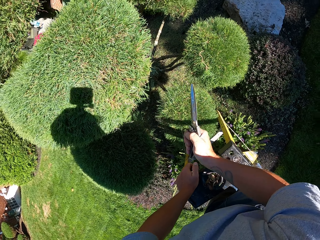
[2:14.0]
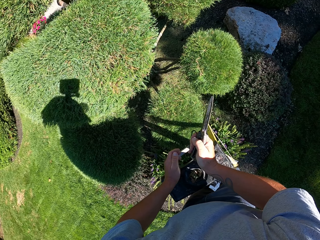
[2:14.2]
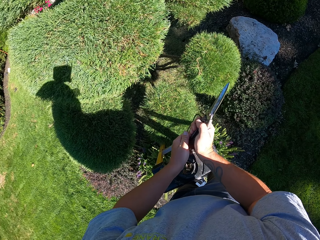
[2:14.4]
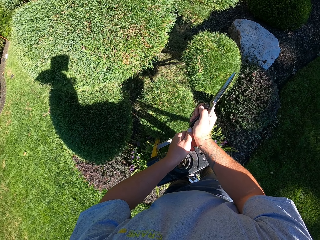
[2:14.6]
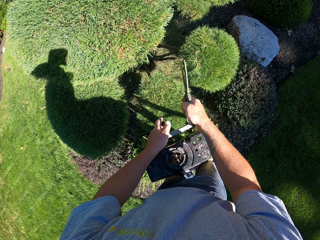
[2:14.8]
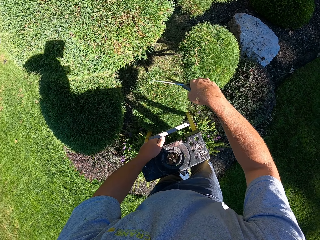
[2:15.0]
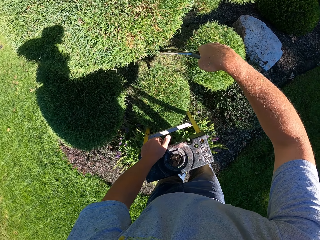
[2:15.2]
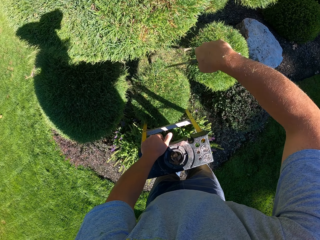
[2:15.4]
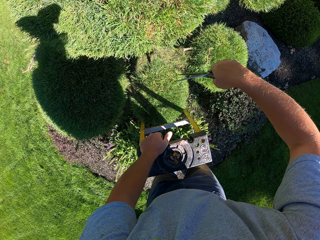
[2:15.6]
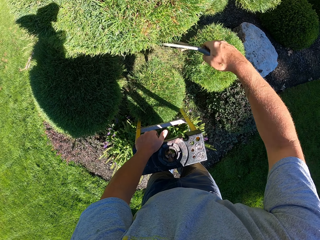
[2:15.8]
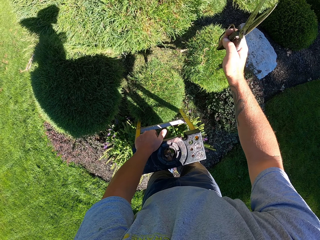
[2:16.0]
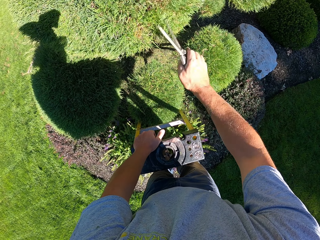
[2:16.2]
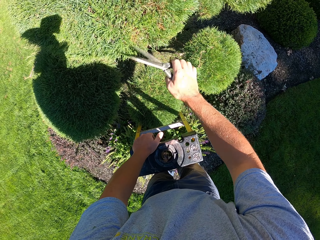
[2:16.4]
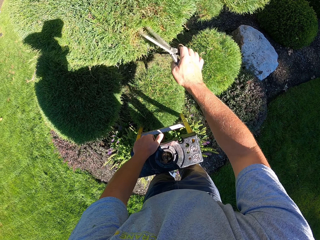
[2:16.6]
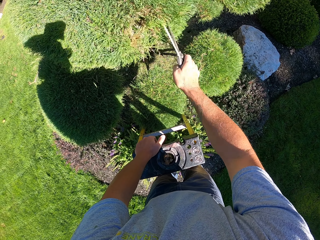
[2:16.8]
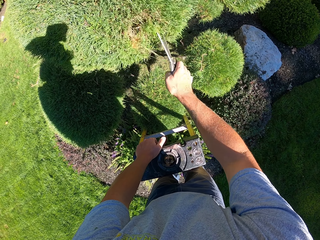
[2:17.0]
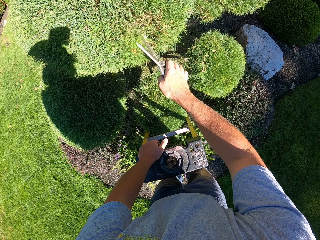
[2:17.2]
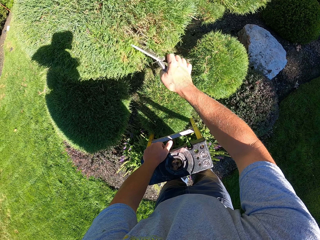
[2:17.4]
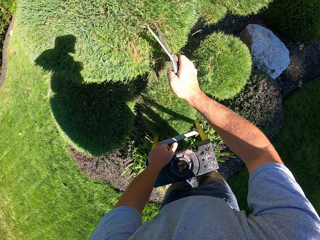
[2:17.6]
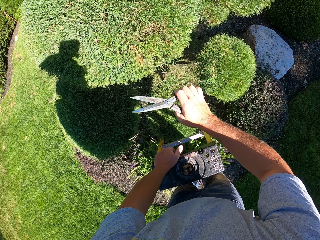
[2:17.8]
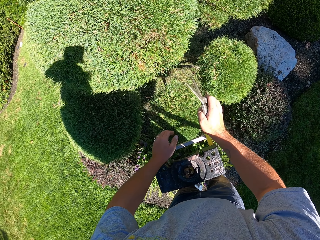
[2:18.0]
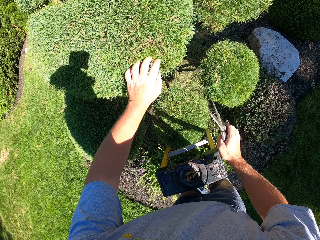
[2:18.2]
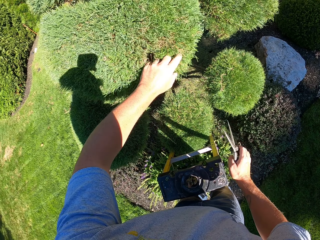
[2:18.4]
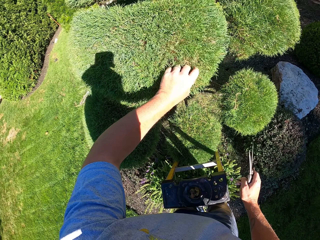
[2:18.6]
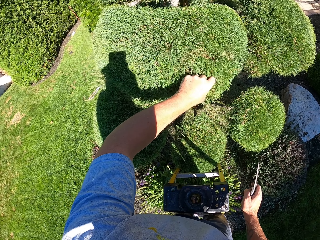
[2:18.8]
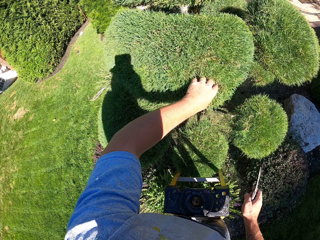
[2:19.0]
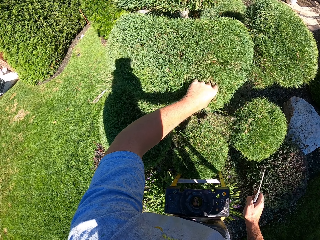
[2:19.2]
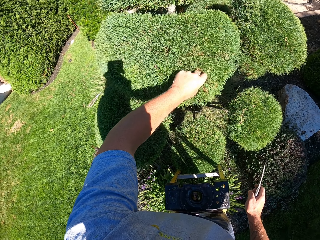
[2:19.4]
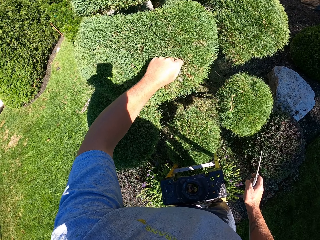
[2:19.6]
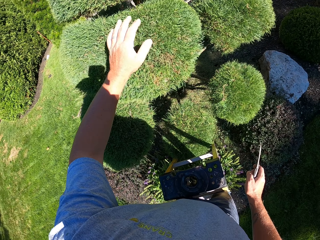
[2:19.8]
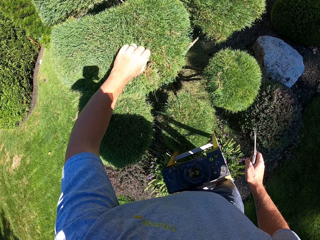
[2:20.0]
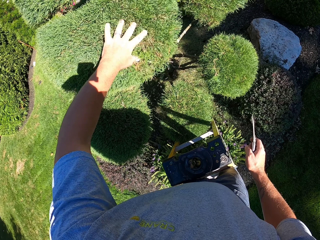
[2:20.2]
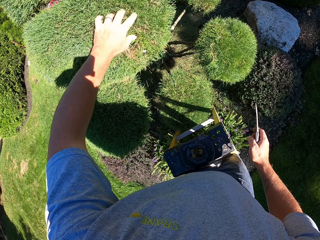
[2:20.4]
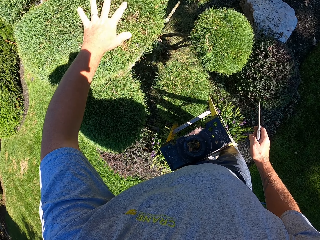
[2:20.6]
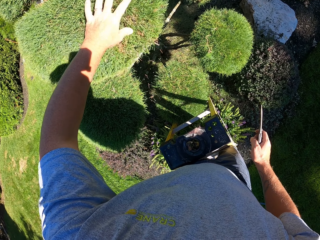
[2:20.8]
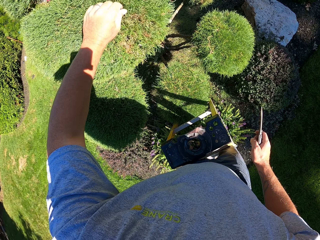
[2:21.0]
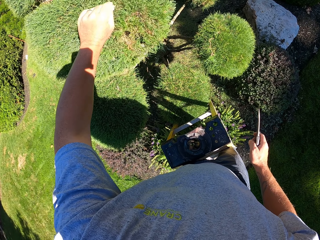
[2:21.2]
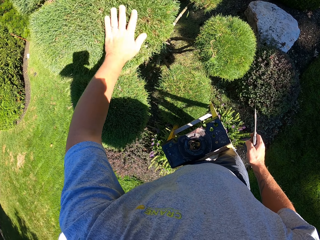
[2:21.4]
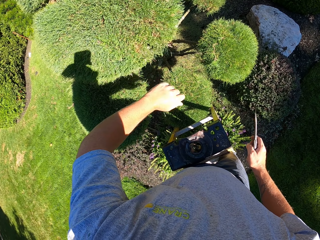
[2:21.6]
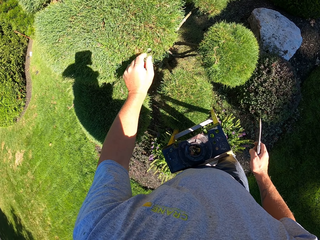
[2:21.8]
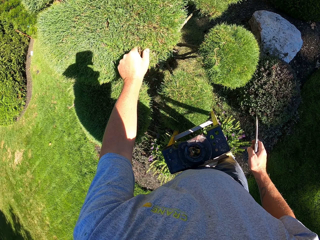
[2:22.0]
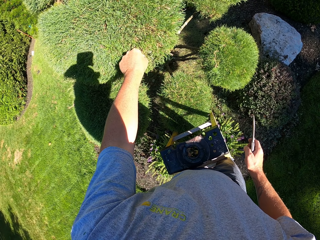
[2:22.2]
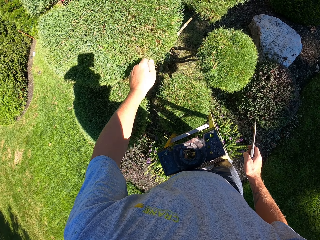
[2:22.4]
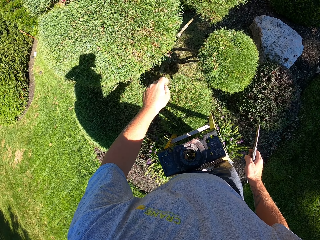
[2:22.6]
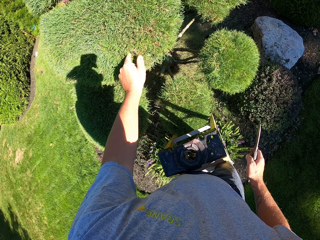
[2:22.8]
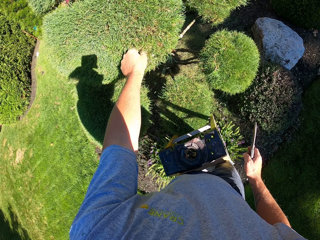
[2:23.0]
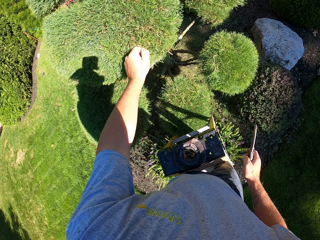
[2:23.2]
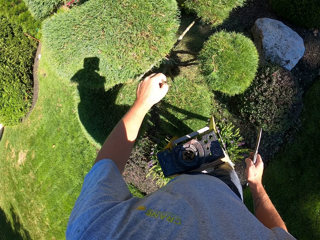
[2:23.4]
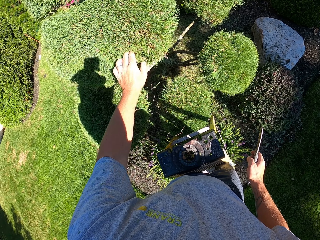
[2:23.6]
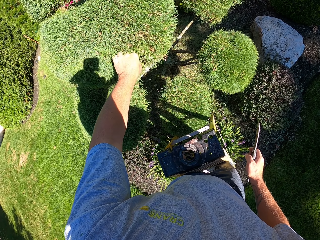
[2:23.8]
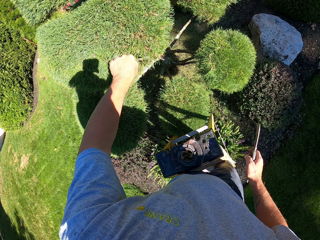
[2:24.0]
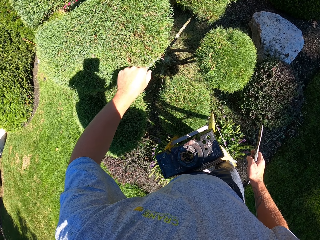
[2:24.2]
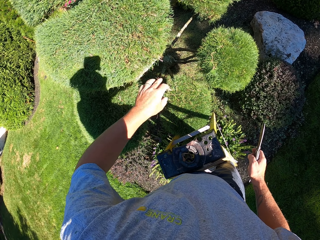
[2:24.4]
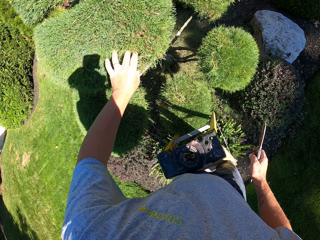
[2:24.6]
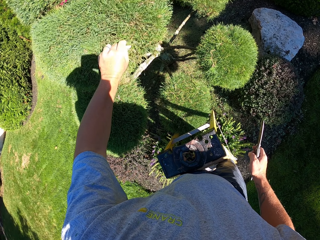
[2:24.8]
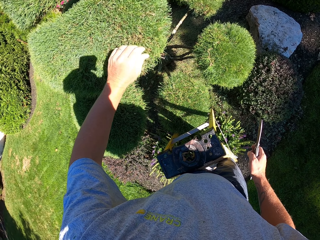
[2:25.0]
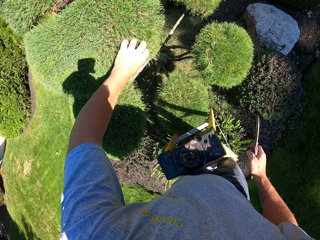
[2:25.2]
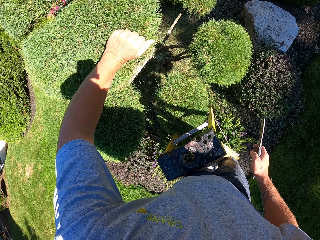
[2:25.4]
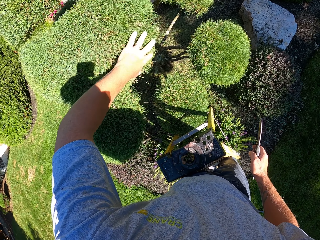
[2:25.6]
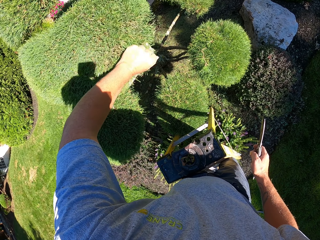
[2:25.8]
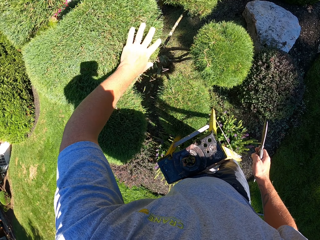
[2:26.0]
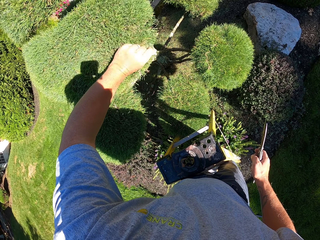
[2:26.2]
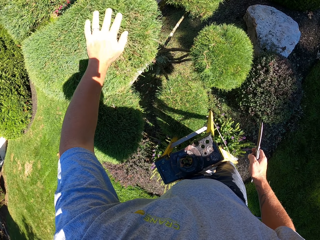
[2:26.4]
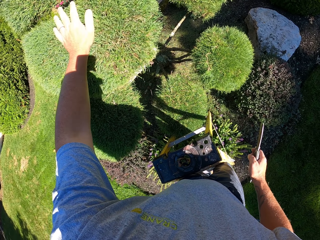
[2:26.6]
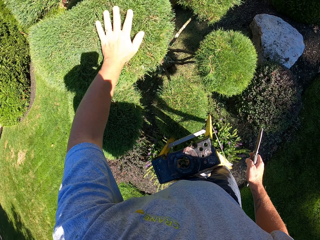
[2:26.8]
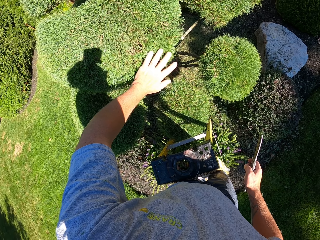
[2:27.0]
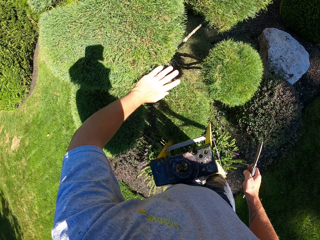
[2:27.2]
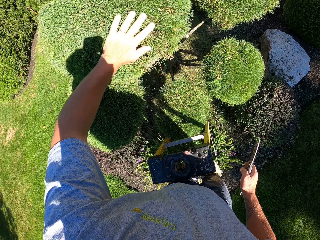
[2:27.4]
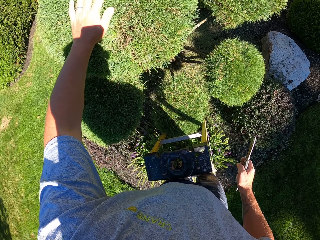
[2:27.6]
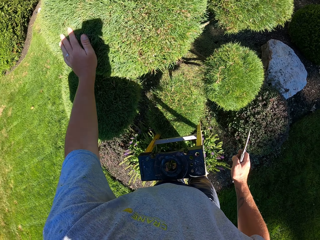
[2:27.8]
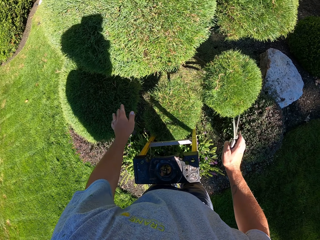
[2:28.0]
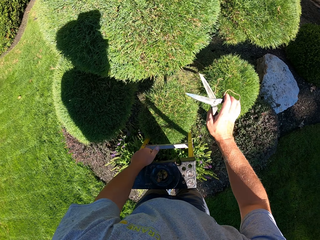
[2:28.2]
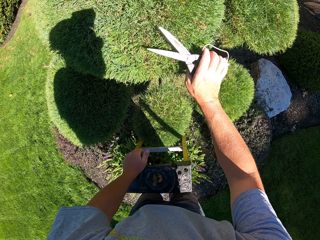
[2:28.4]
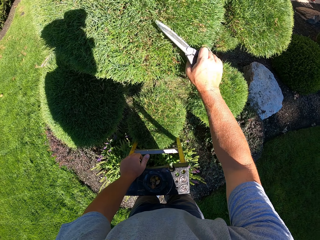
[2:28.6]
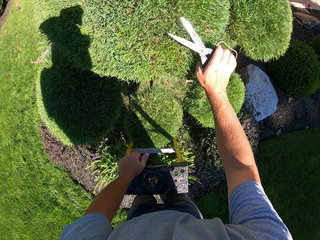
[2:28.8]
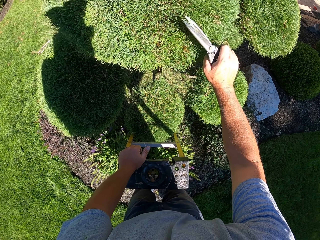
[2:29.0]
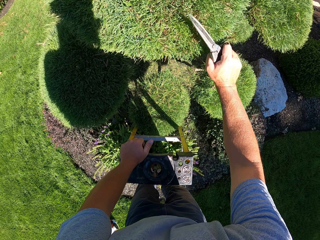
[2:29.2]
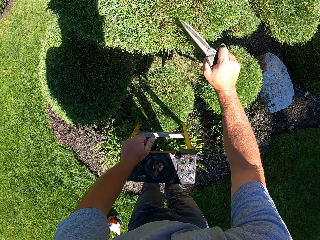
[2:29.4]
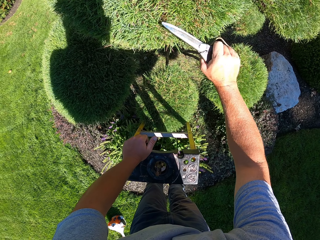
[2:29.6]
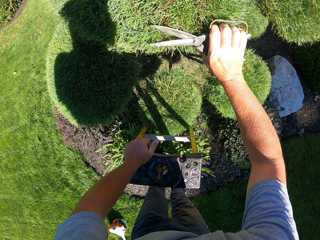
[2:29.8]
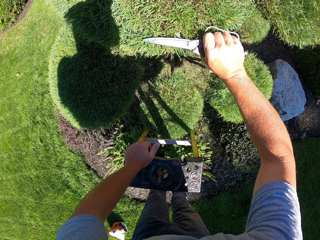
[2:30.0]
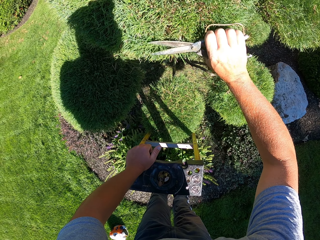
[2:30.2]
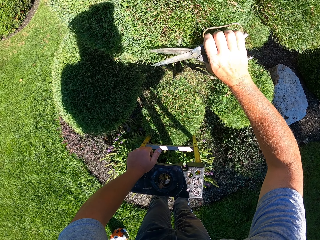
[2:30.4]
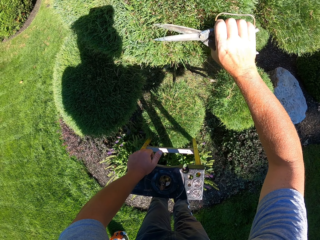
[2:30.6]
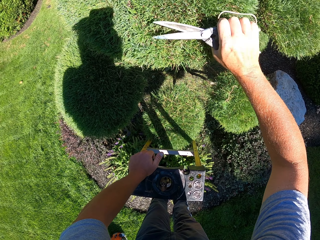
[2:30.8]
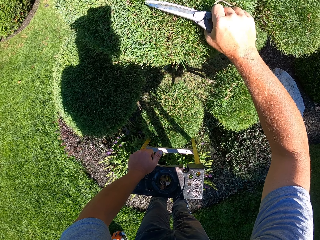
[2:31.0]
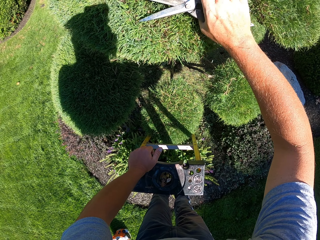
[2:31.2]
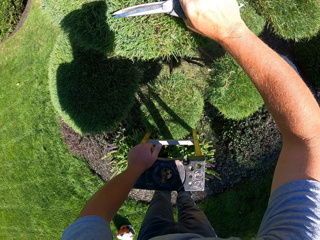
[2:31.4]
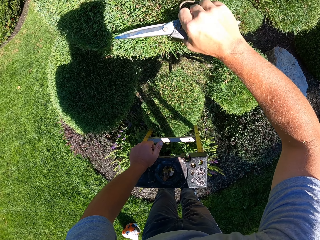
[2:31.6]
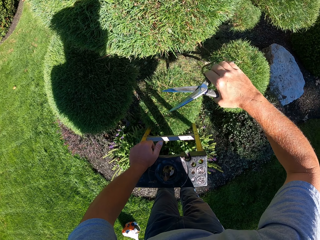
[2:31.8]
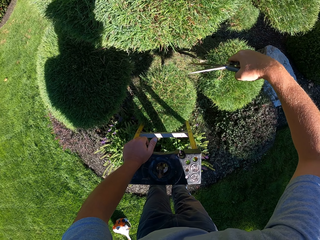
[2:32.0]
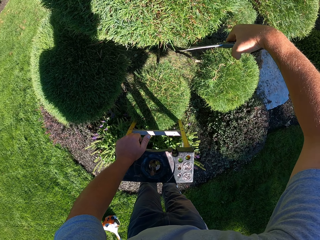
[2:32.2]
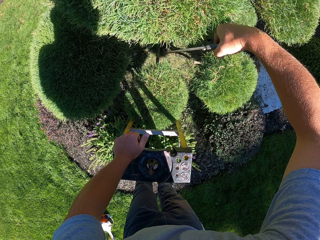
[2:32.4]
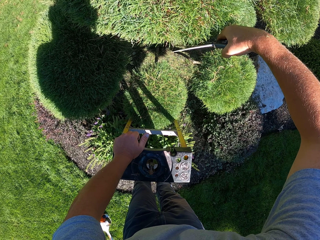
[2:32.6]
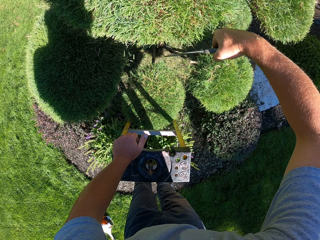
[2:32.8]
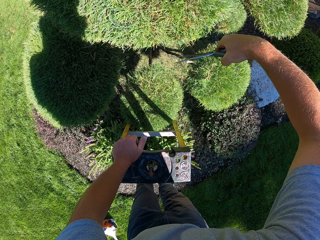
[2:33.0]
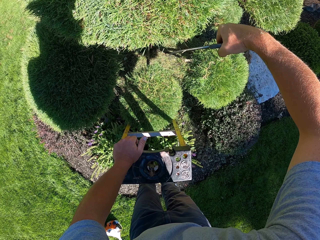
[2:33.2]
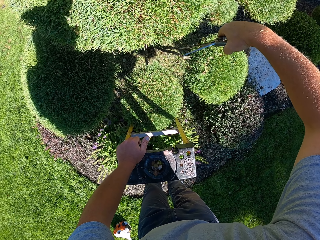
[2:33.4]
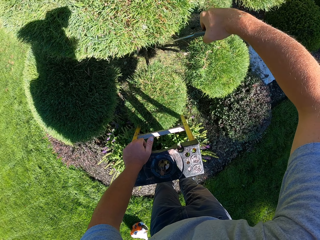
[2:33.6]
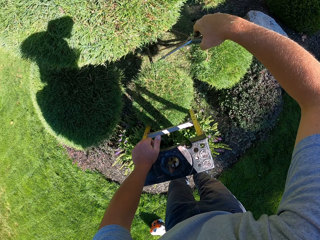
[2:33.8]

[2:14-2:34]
The camera wearer brushes the hedge with his hand. He trims the hedge with shears on a ladder.

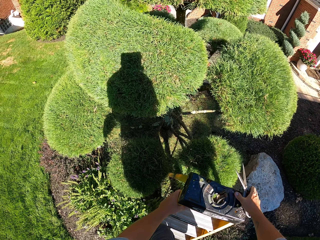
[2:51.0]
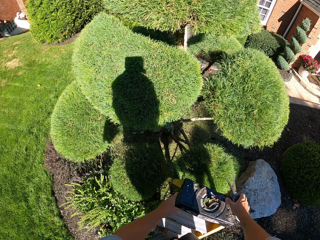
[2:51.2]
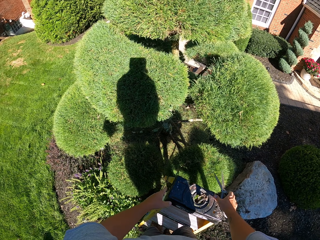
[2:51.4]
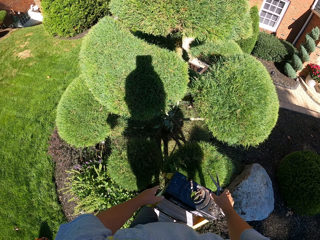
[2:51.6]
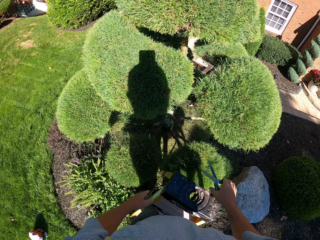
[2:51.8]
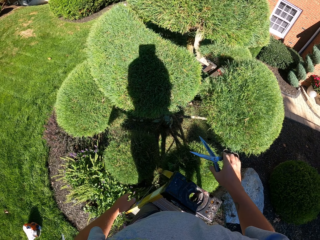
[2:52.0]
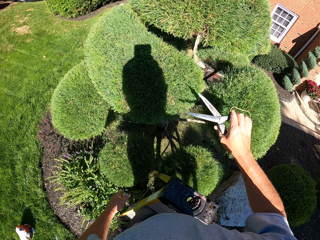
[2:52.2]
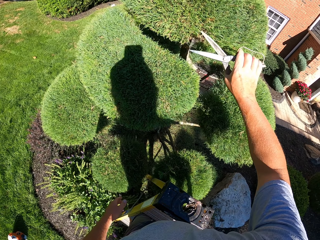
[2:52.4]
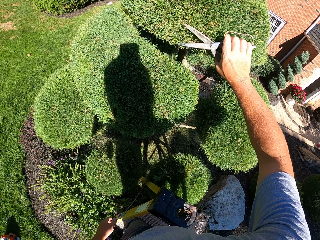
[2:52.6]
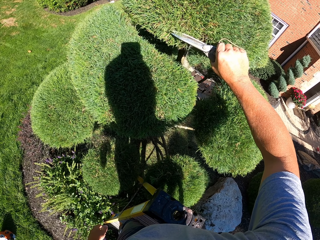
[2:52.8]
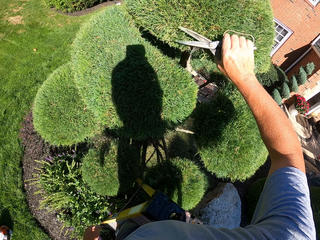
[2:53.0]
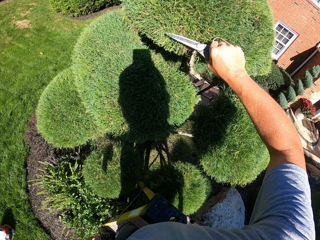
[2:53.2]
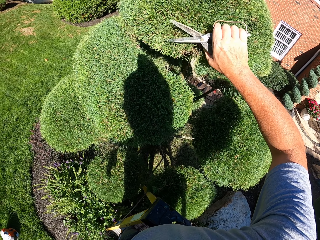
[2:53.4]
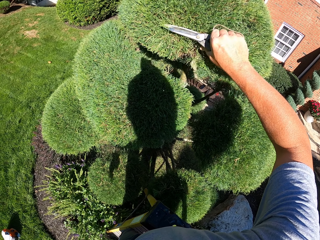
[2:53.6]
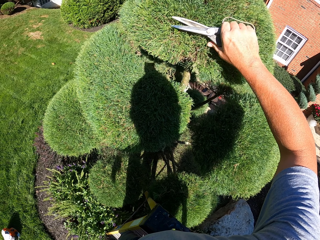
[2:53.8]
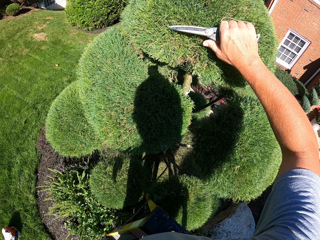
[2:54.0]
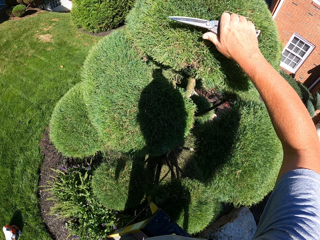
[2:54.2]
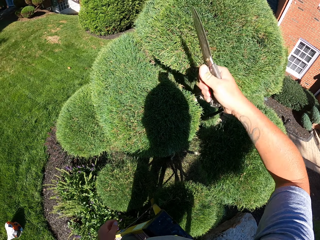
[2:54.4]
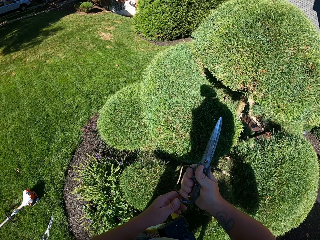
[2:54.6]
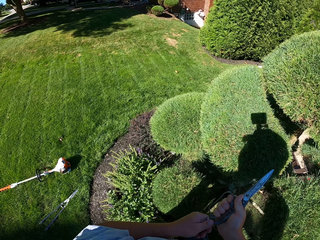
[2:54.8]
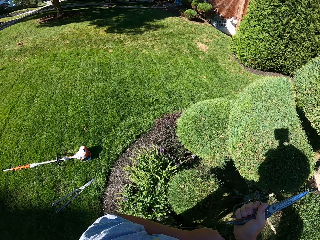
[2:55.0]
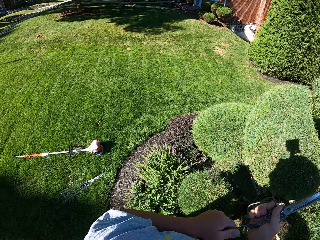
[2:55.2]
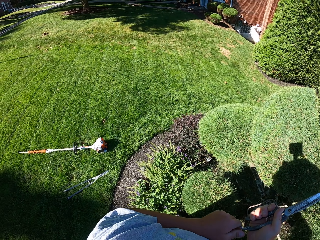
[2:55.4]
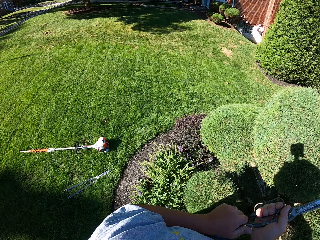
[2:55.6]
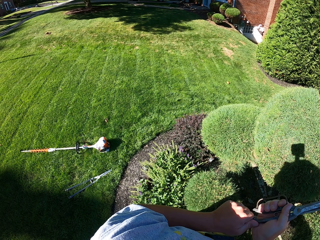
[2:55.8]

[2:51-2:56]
The camera wearer trims a hedge with pruning shears on a ladder. They turn around.
